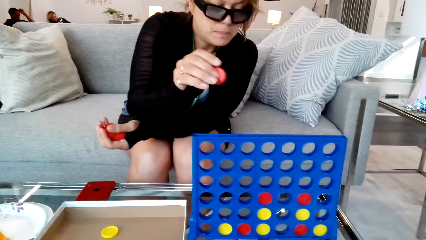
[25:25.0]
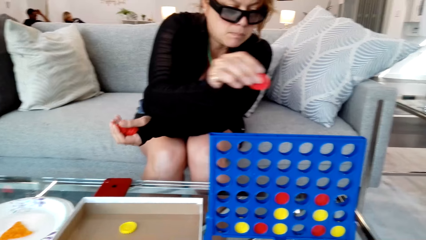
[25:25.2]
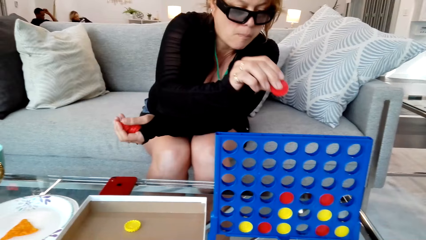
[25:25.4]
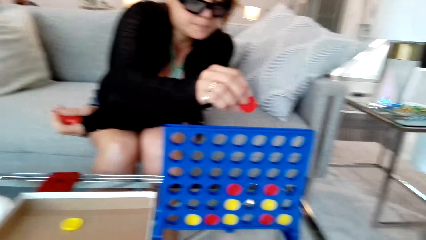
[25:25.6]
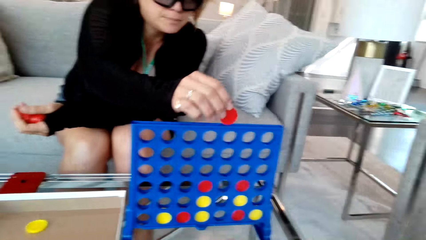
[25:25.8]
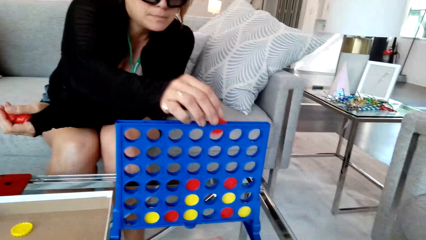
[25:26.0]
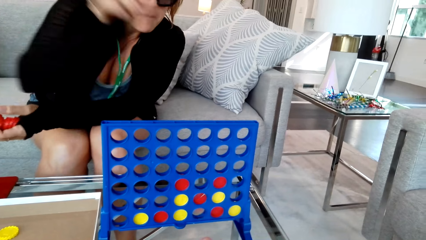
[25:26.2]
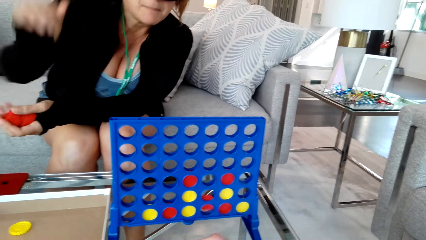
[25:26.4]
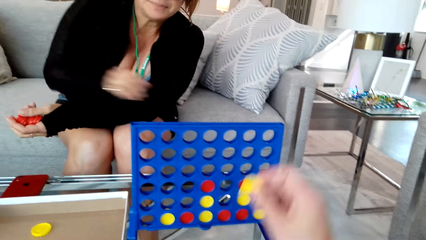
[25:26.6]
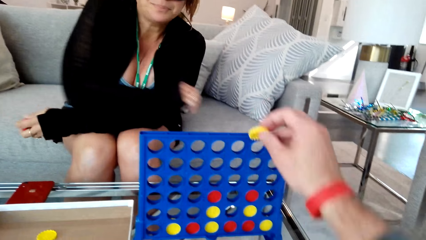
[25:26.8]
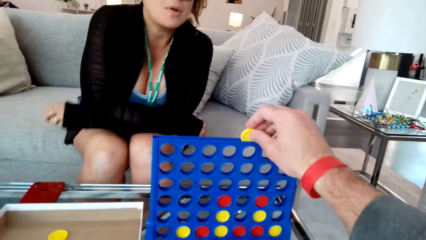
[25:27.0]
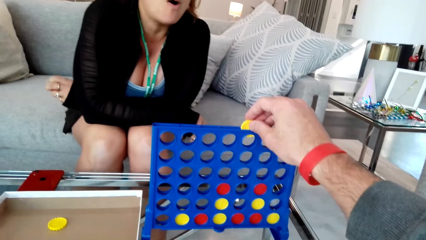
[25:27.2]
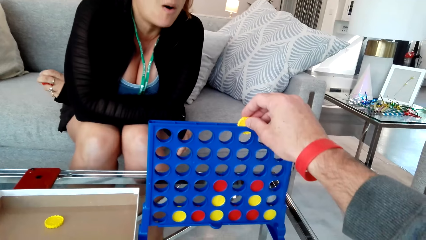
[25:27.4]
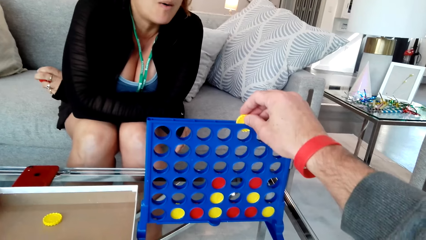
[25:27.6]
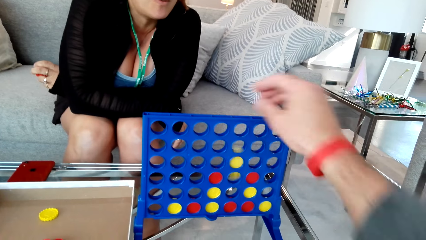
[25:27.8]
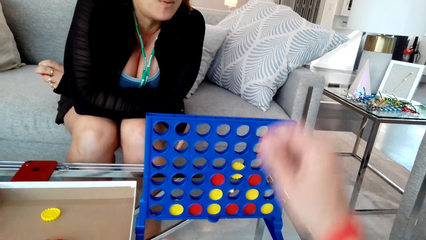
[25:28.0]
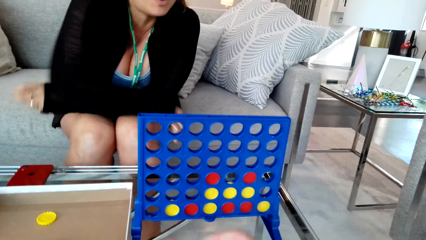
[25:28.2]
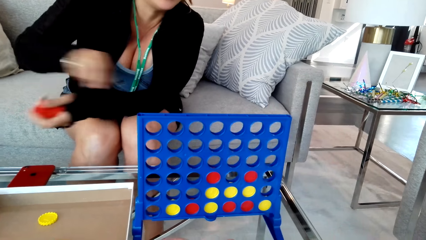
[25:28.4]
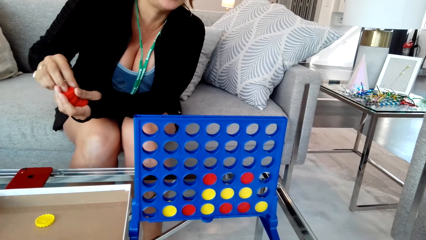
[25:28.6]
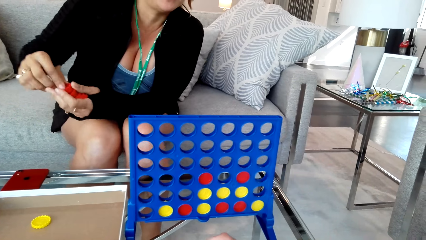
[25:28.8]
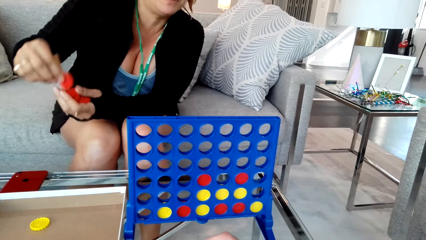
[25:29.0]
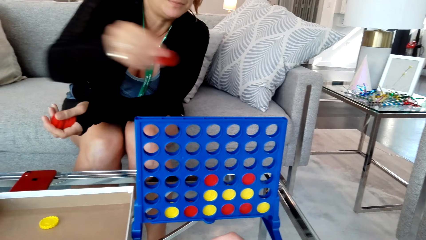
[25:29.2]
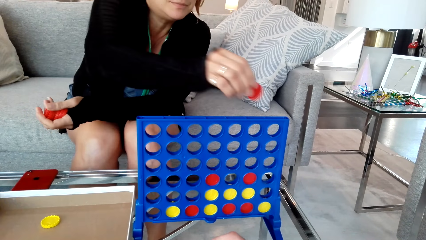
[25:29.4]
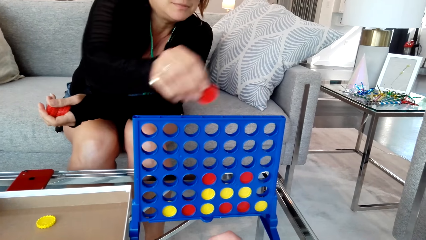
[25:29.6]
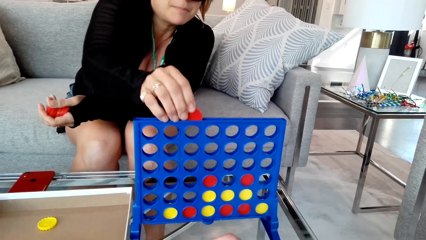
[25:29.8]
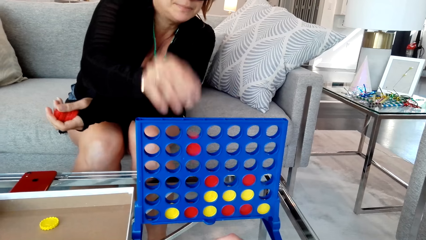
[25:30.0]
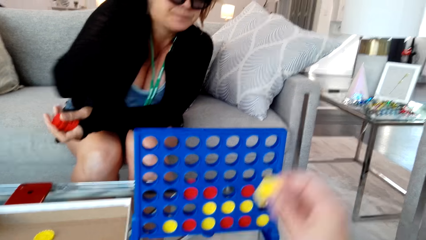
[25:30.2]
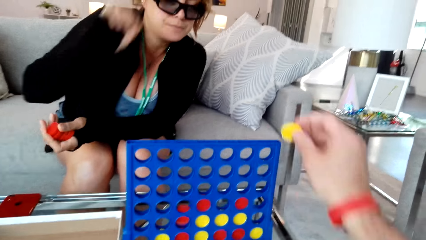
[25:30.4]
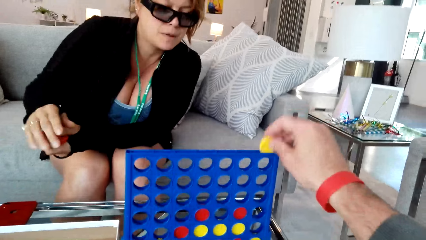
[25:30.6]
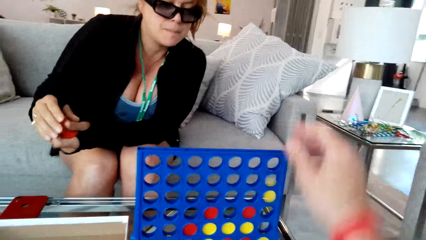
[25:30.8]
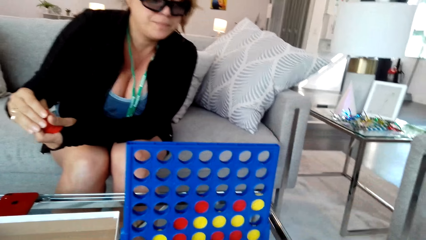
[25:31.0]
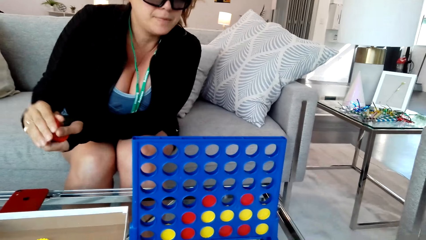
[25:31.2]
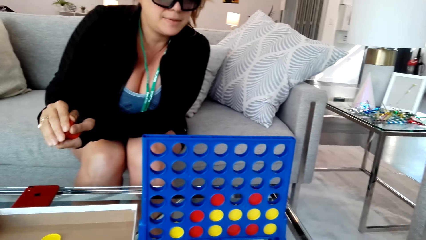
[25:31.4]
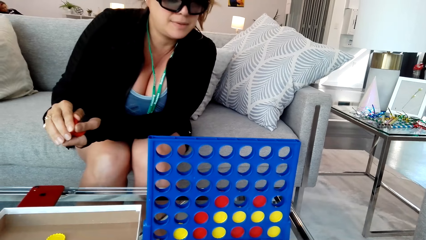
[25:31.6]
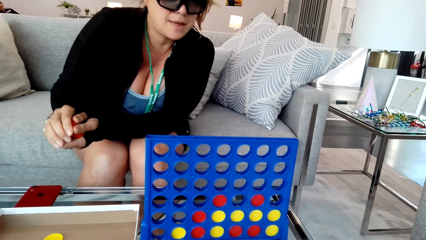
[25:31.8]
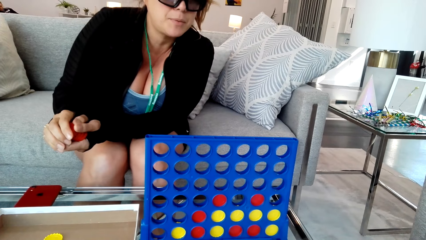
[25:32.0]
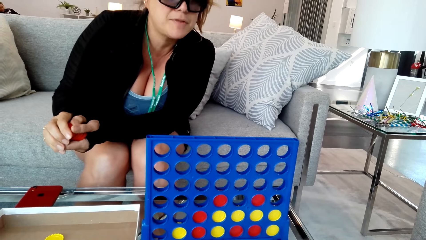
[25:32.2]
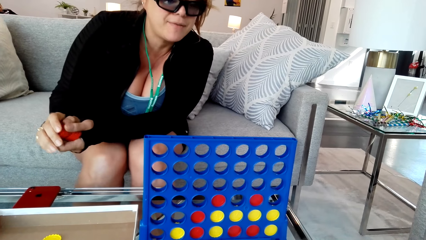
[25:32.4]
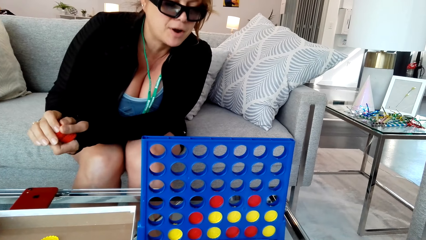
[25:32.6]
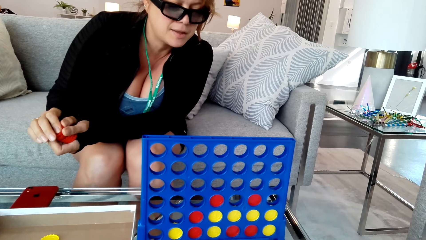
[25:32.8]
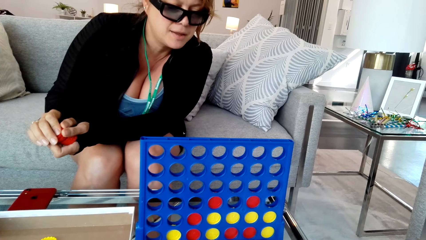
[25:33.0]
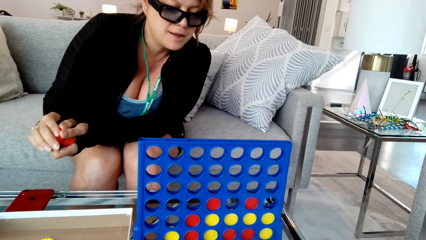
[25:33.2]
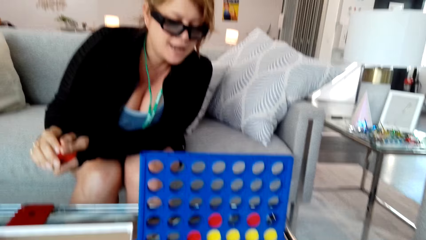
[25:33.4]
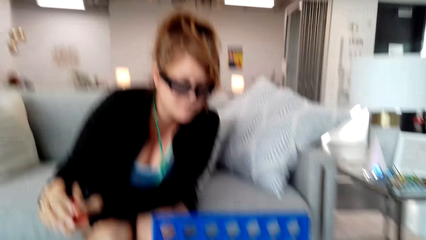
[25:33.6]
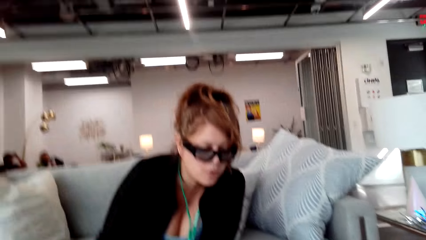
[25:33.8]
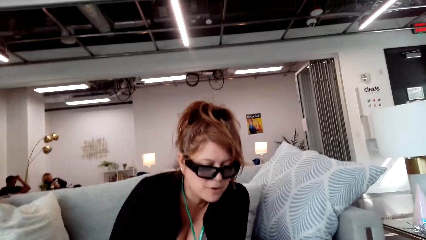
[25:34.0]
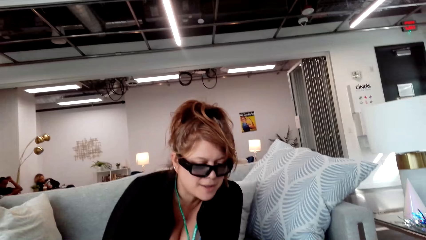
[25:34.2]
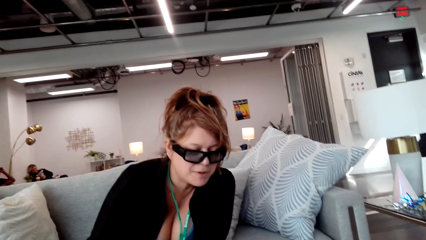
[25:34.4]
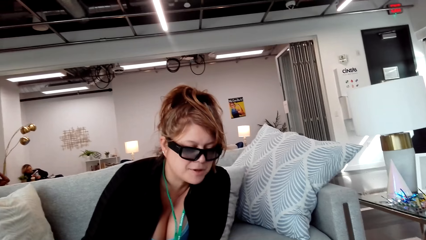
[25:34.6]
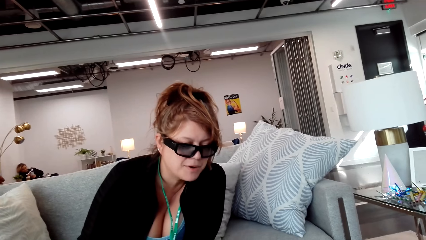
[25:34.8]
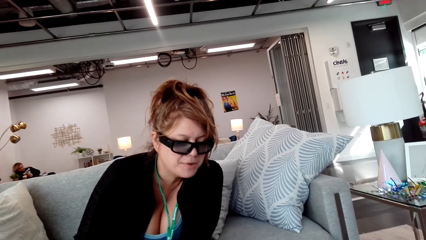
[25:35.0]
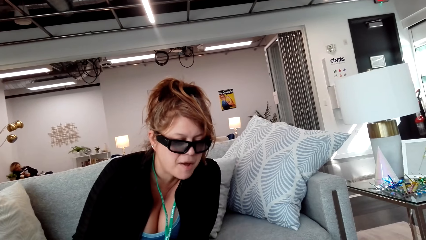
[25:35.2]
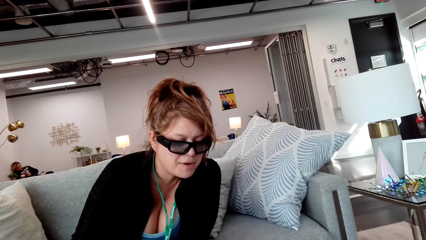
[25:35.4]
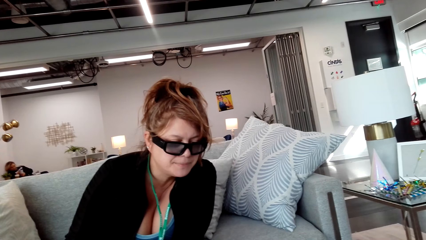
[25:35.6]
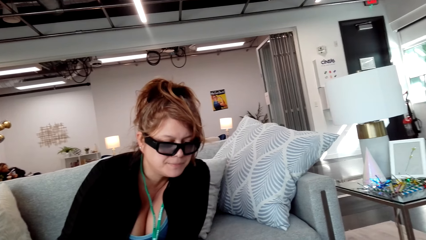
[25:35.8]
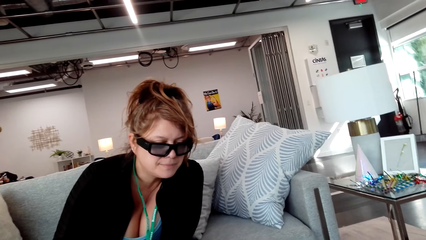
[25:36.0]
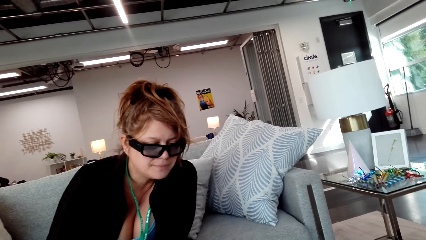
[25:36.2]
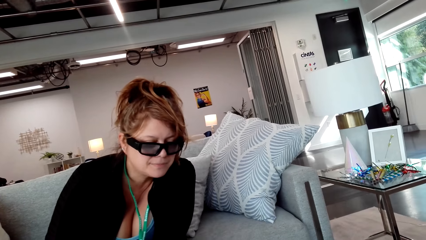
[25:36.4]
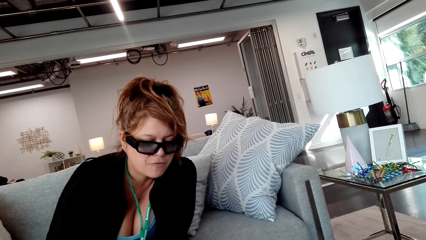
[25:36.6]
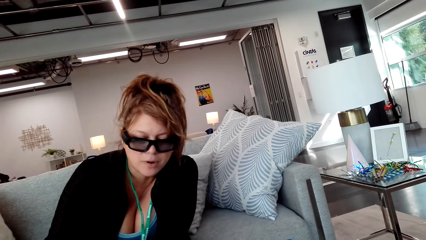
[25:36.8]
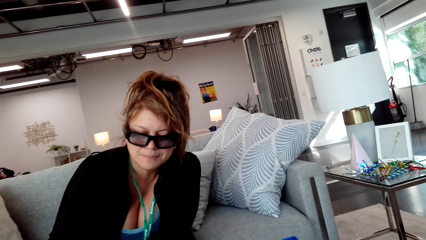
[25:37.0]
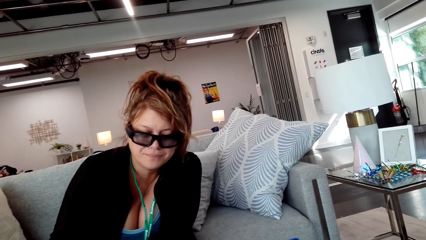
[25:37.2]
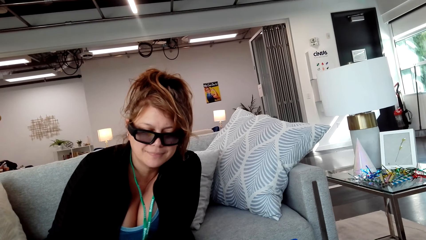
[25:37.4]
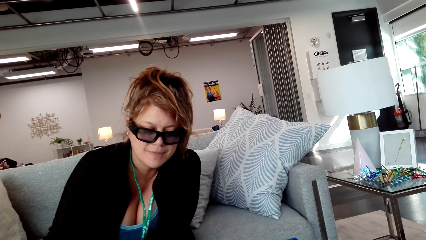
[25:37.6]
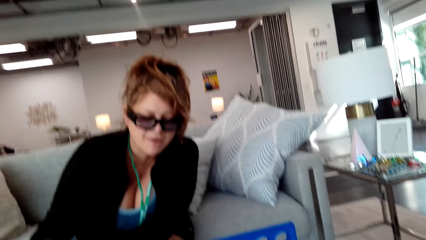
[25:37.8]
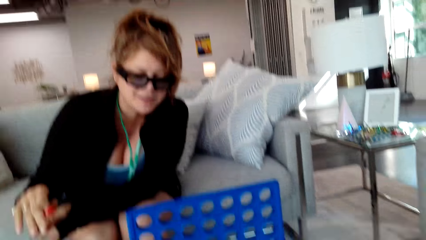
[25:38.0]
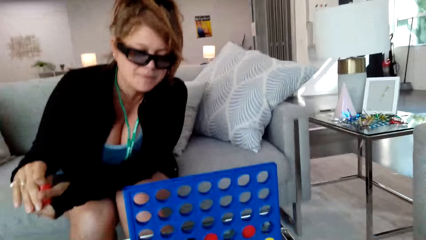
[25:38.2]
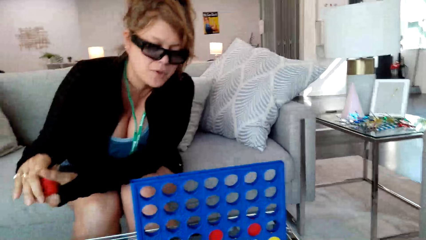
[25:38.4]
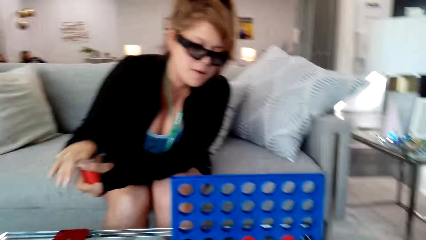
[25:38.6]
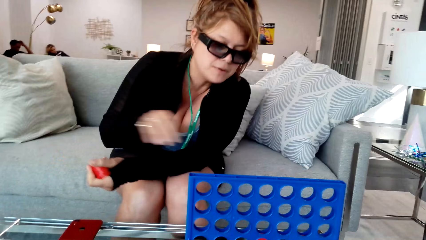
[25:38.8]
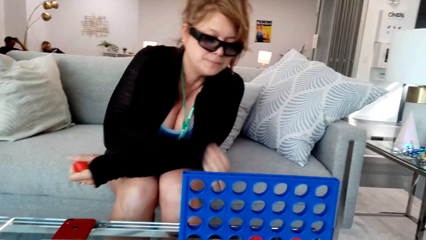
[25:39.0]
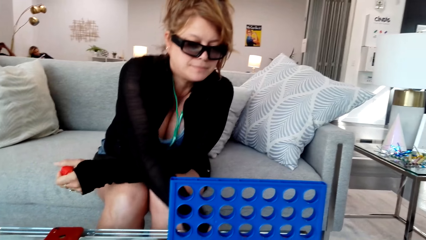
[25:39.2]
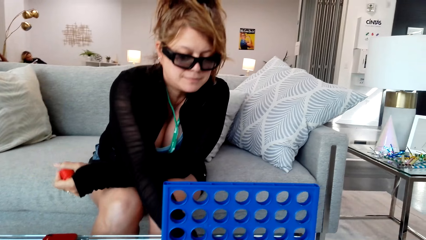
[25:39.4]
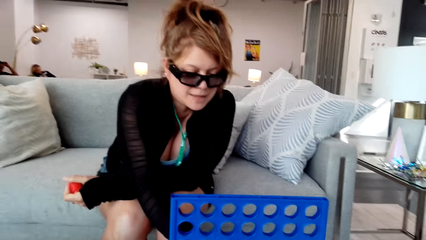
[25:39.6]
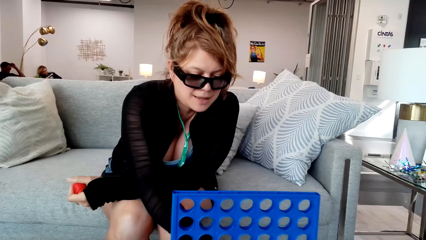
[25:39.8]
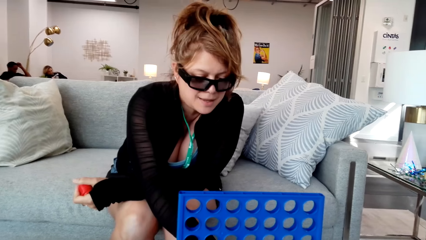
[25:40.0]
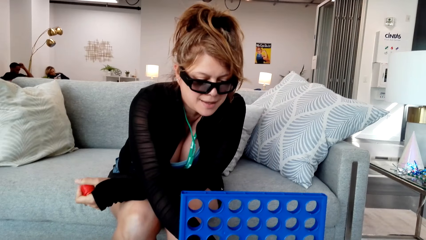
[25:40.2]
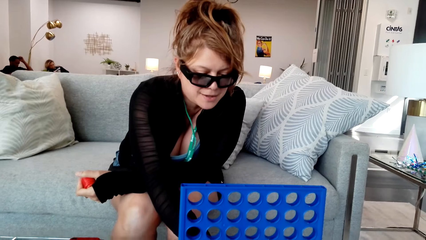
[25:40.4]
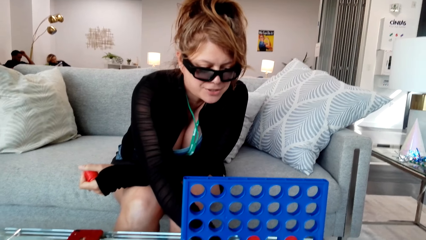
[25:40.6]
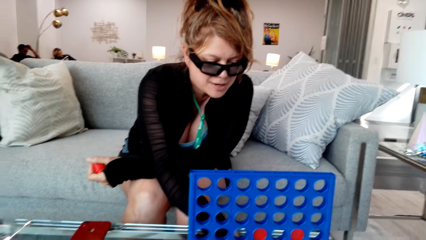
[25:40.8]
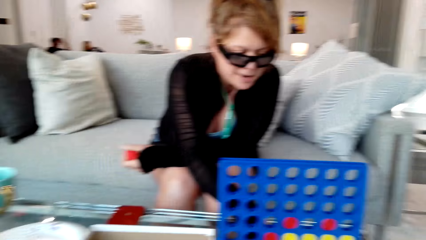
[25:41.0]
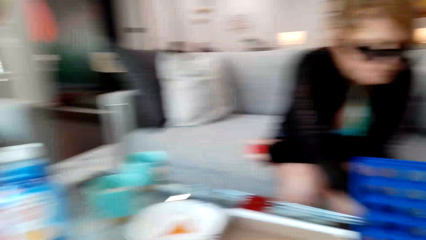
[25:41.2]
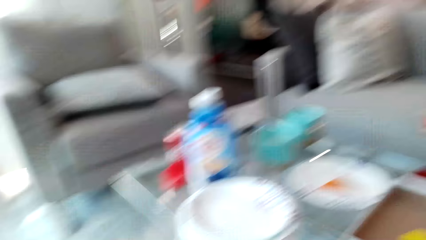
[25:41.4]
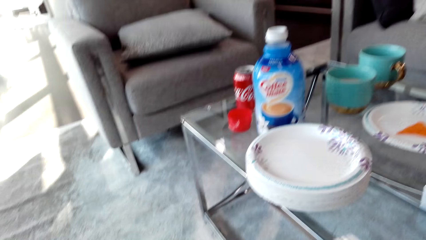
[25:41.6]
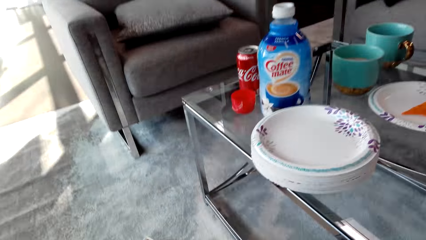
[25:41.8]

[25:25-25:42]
The woman puts the disc in the grid. The camera wearer puts the disc in the grid. The woman puts the disc in the grid. The camera wearer puts the disc in the grid. They converse with the woman.
